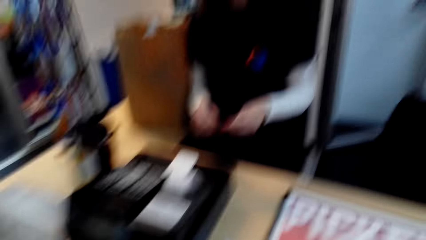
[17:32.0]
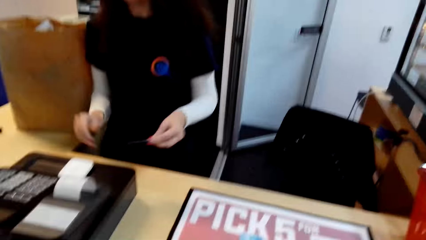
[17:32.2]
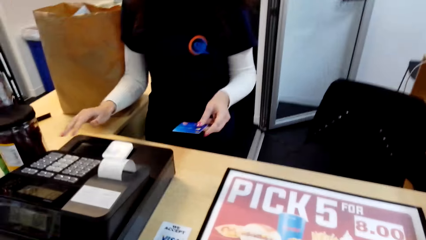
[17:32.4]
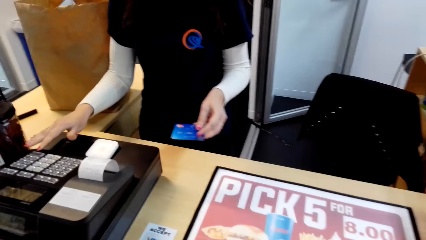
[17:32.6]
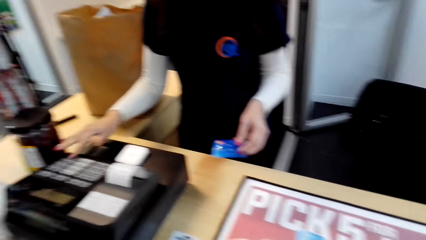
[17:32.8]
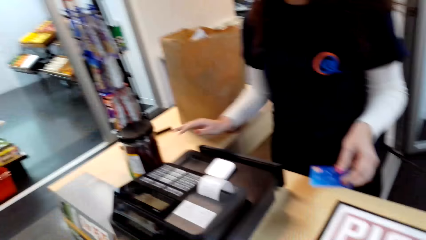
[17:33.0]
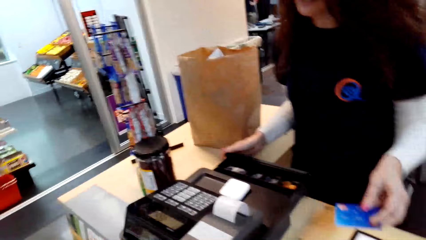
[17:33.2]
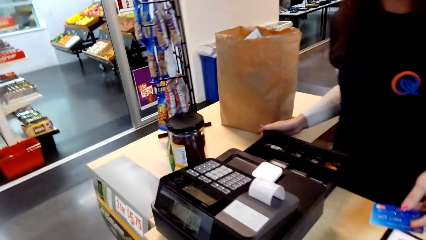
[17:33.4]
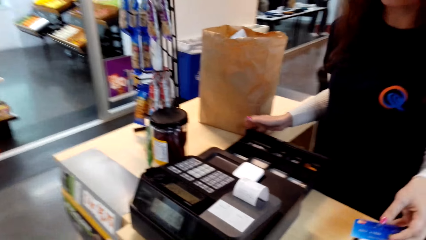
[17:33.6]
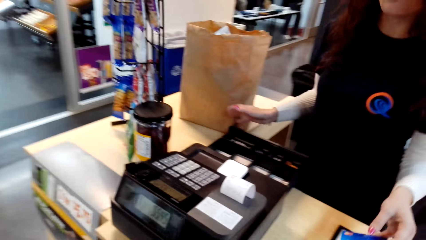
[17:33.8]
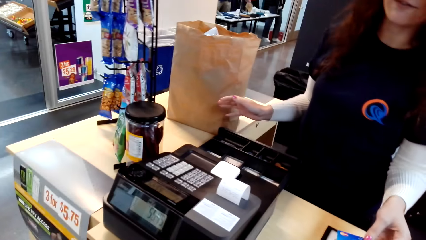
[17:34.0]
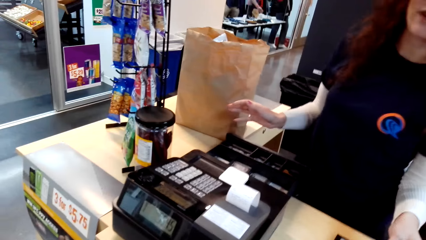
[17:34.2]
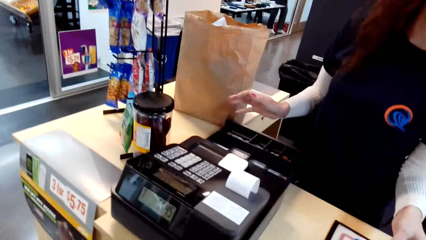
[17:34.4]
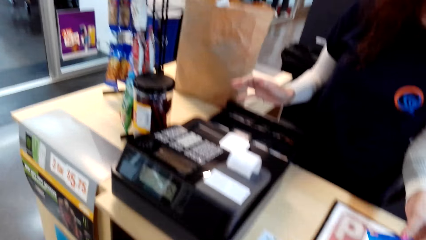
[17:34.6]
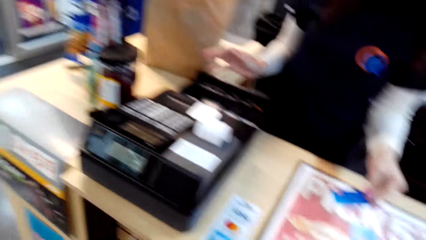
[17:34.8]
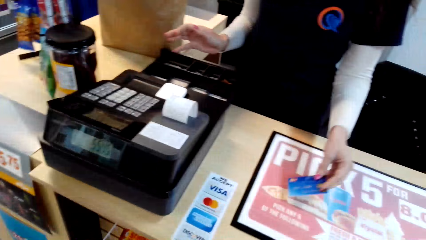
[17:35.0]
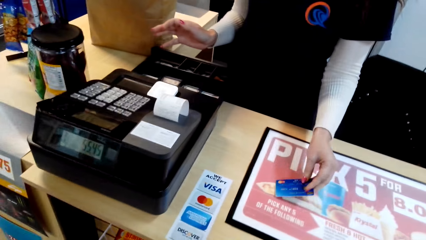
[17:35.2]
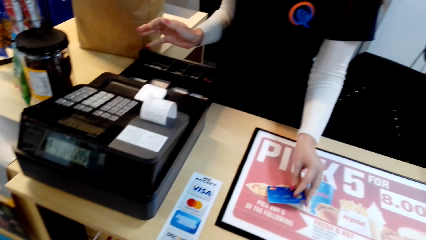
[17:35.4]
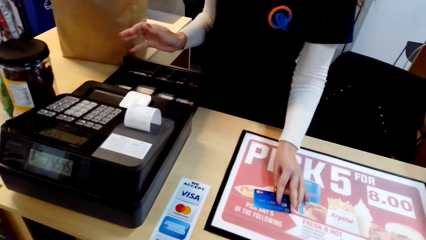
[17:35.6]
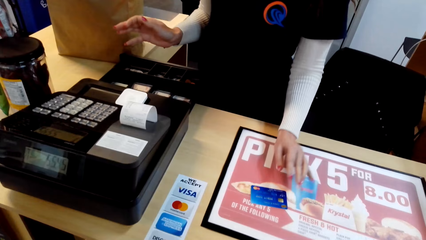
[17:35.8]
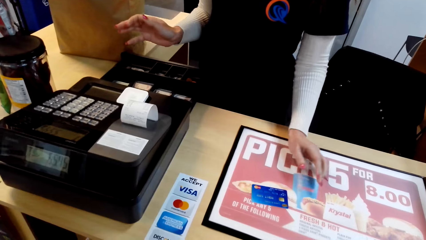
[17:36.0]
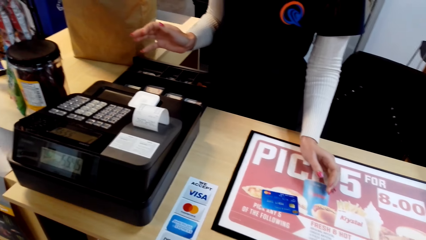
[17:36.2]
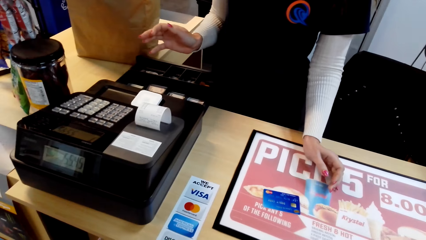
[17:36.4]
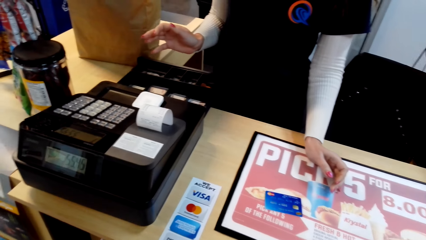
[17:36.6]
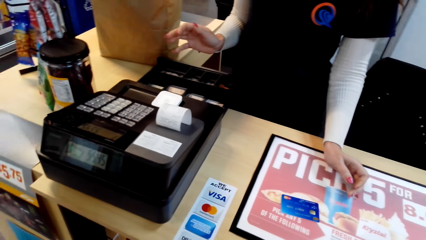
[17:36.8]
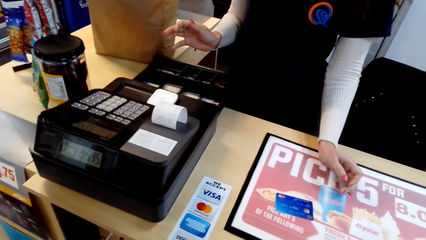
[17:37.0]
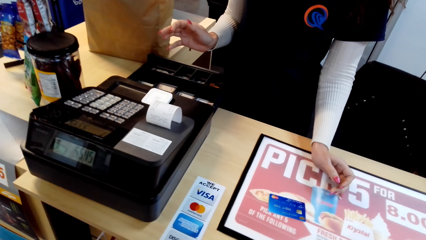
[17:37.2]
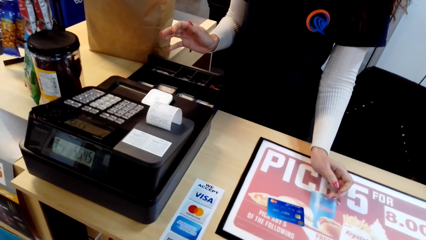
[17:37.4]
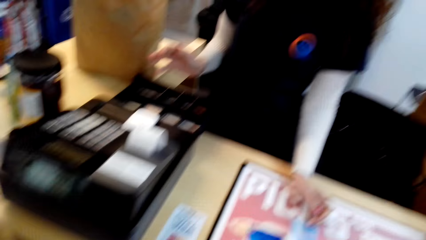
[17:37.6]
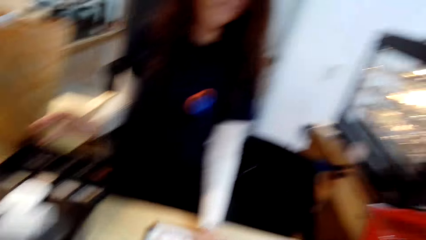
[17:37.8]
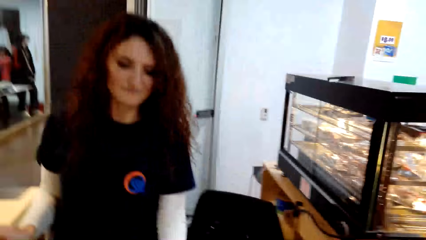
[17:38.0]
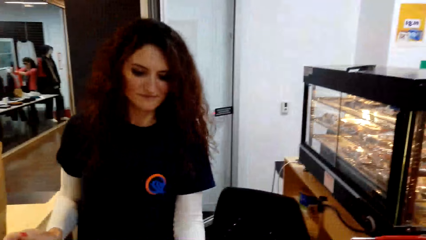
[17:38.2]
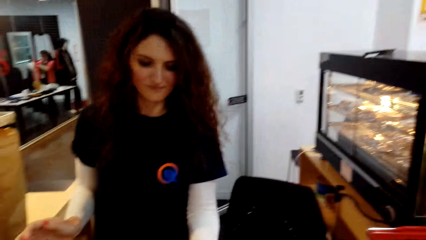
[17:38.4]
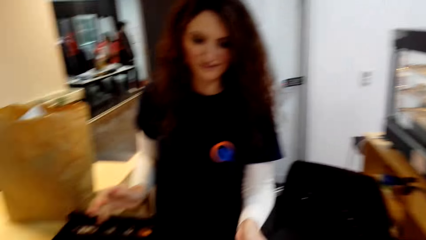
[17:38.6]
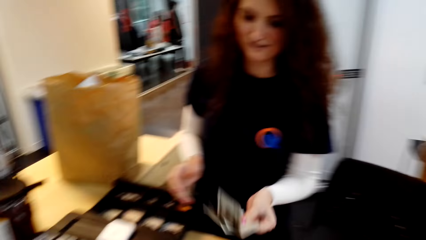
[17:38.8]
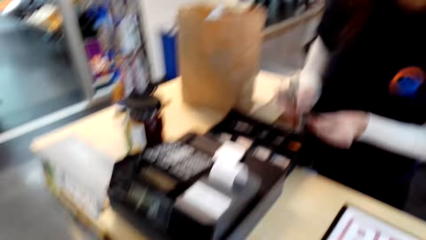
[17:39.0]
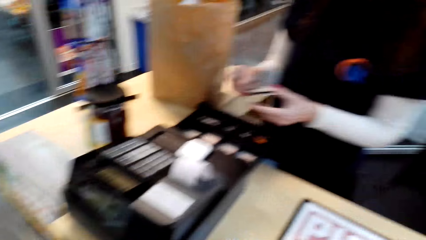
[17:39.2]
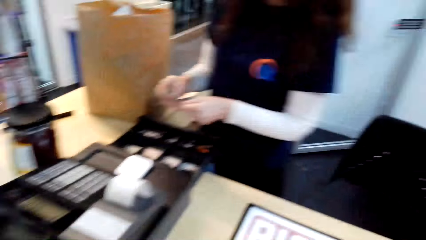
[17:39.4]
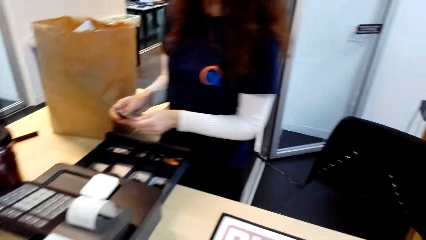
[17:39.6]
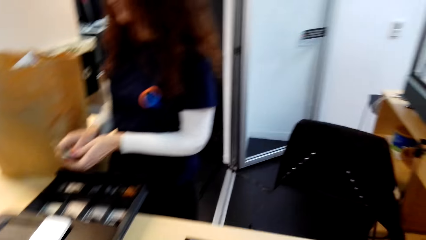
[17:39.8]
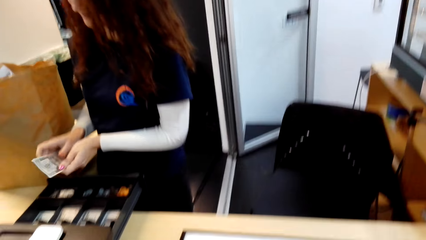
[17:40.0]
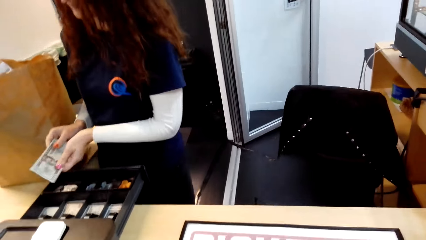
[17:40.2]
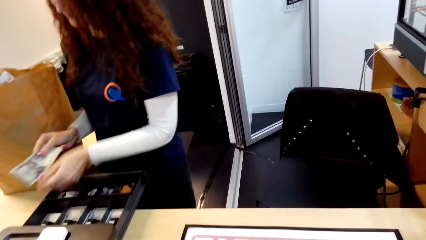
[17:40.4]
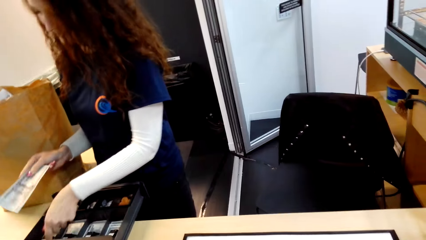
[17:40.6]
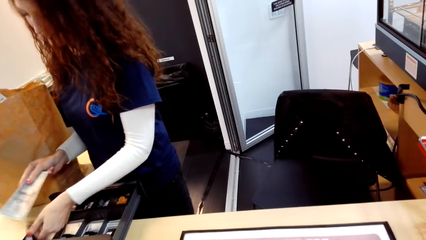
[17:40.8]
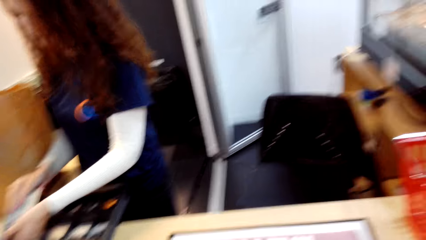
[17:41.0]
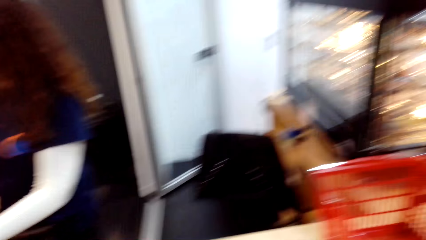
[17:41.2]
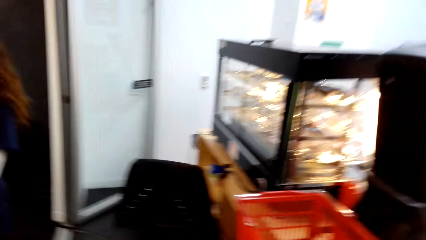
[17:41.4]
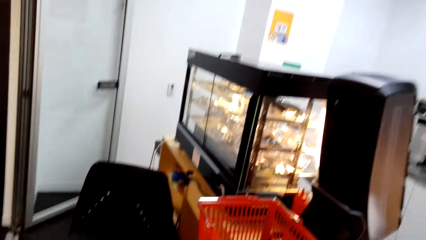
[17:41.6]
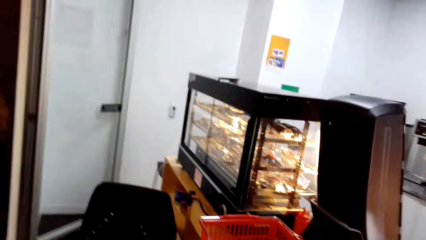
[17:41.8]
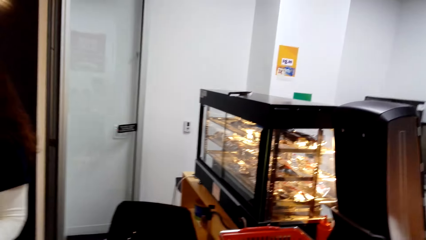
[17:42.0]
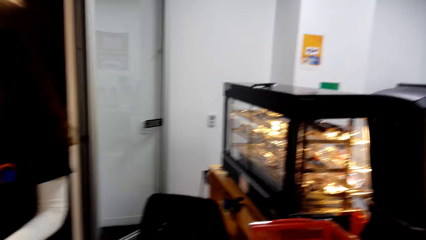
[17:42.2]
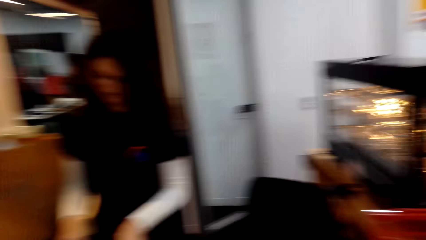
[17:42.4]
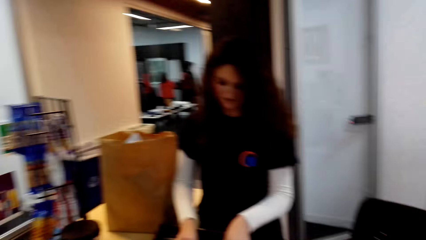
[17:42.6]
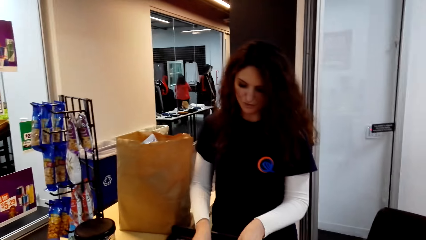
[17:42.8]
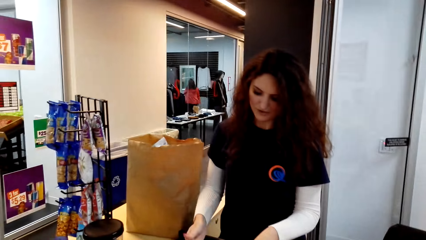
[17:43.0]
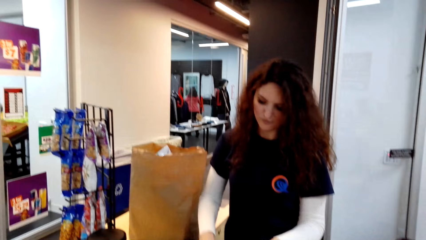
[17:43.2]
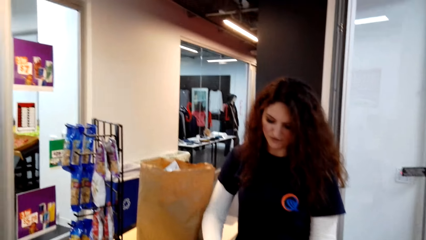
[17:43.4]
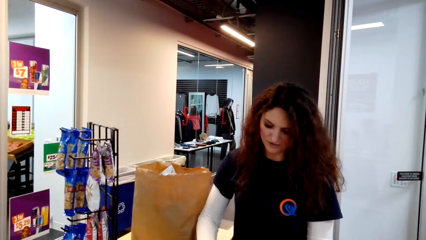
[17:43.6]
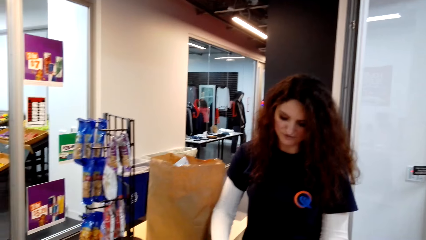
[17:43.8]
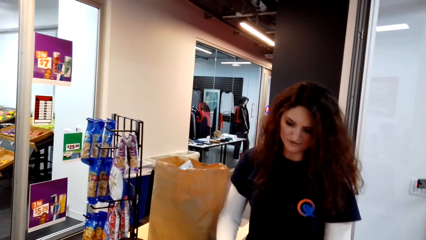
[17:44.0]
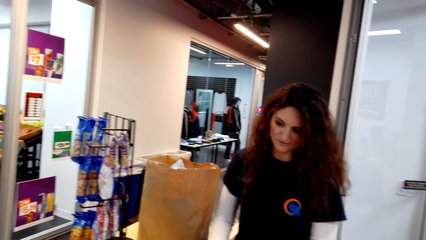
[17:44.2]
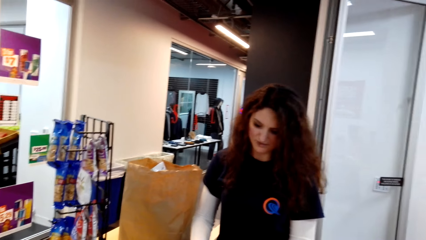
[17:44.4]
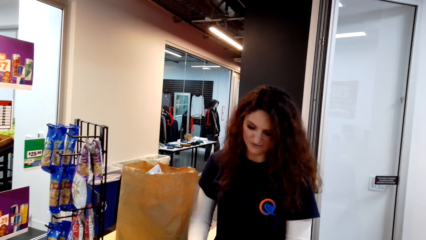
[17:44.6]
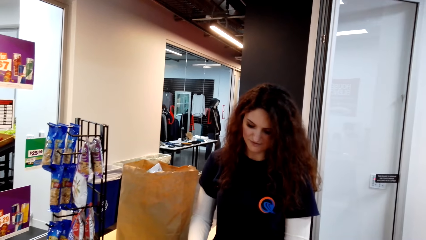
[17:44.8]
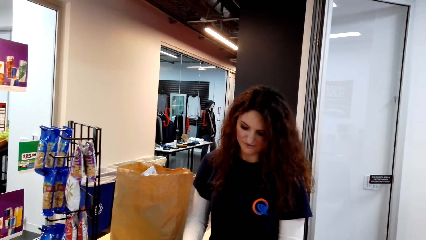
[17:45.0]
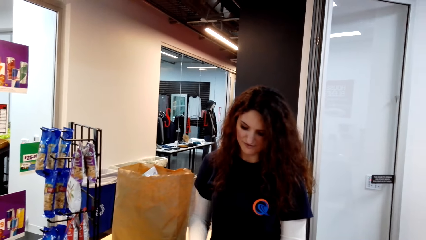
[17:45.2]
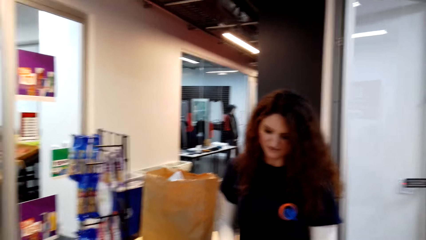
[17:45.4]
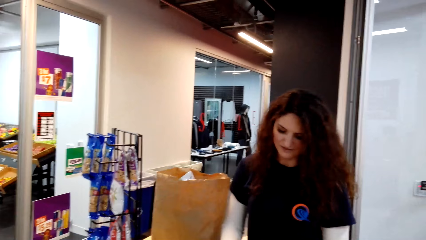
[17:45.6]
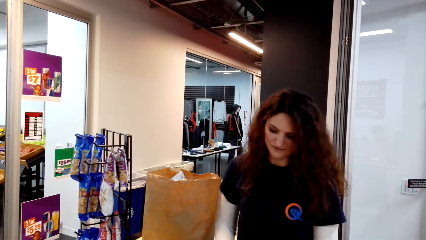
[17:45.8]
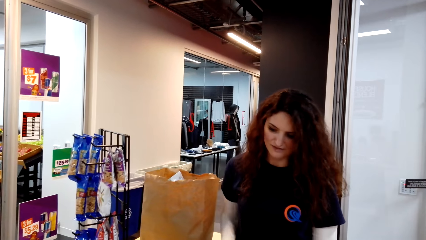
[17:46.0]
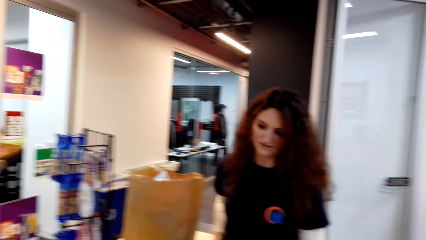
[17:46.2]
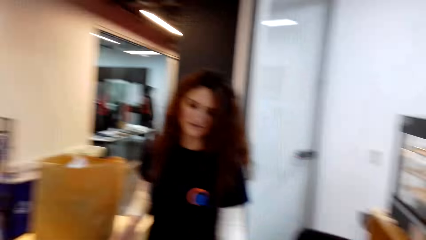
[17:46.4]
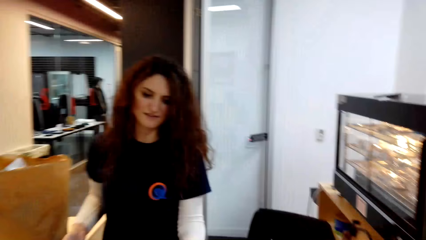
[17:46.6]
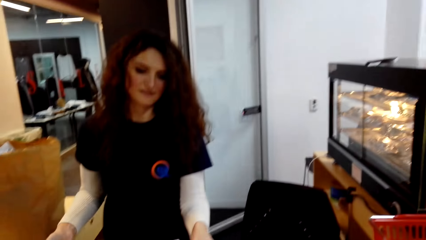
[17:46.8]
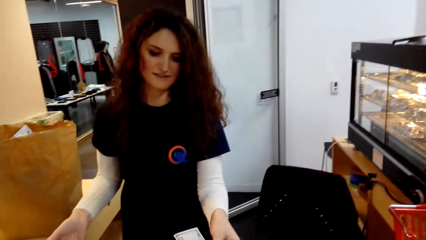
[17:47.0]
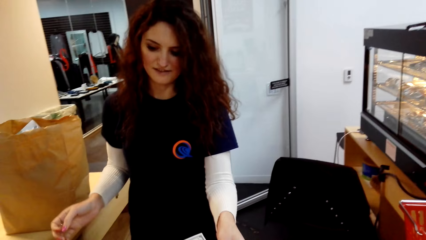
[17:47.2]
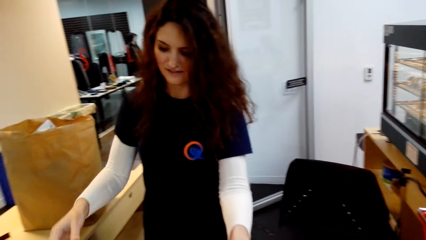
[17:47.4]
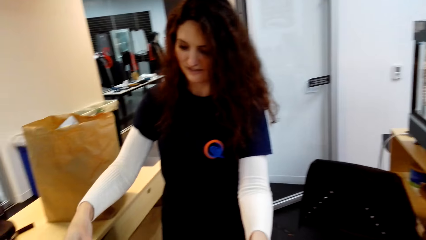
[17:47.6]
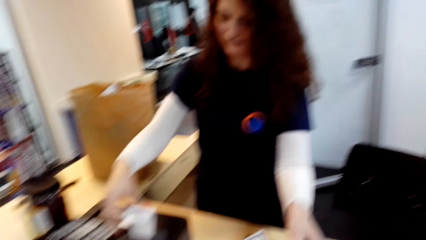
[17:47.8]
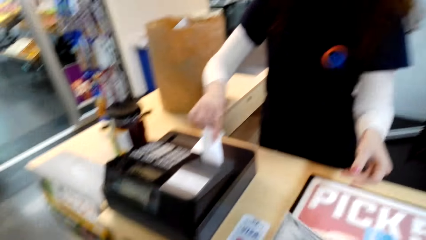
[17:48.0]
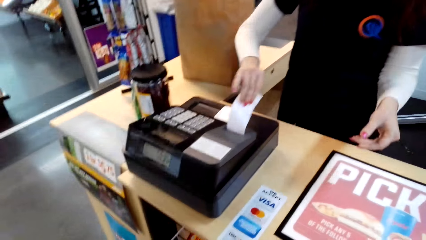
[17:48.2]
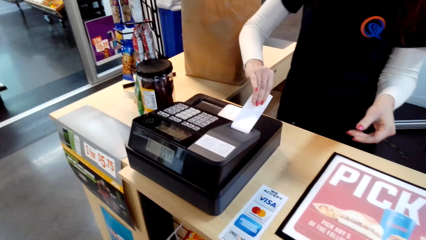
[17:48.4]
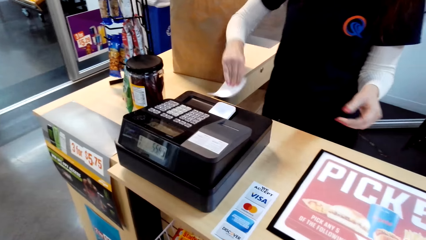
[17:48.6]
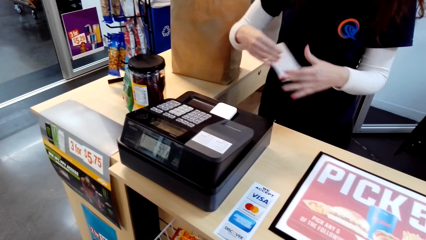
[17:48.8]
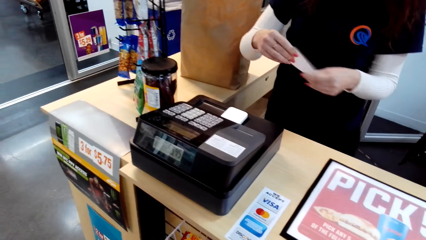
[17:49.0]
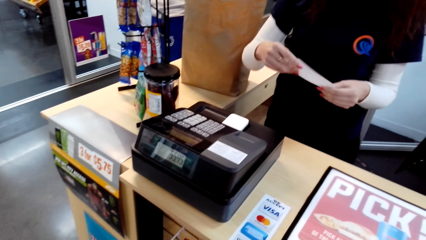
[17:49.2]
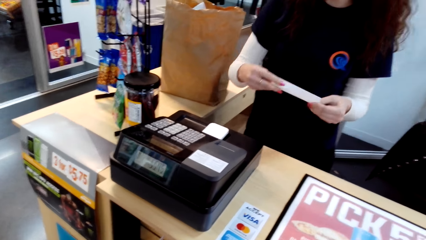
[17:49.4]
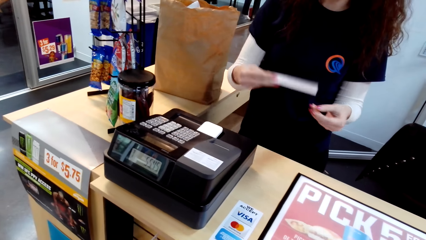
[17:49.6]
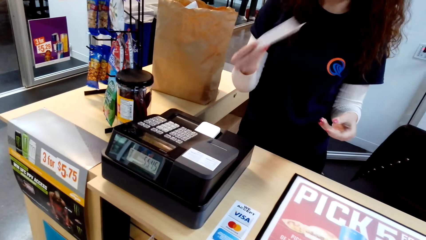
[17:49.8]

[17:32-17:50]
A woman gives the camera wearer a card. The woman operates a cash register machine. The woman places the credit card on the table. The woman picks currency notes from the camera wearer. The camera wearer gives the woman currency notes or money, and looks around. The woman holds the cash register machine. The woman puts the money in the cash register machine. The woman picks notes in the cash register machine. The camera wearer looks around. The woman talks to the camera wearer. The camera wearer talks to the woman. The woman gives the camera wearer his change. The camera wearer picks currency notes from the woman. The woman cuts a receipt from the cash register machine. The camera wearer looks around.
